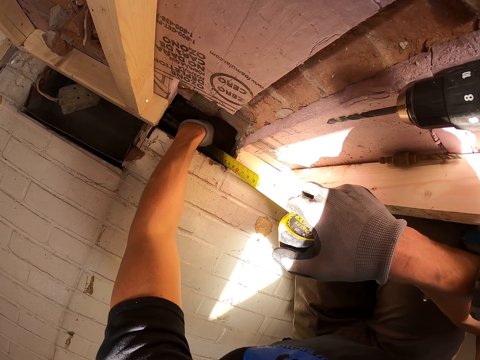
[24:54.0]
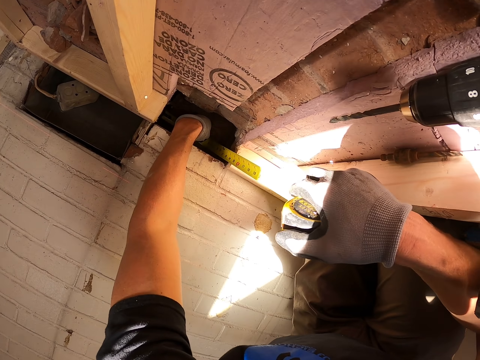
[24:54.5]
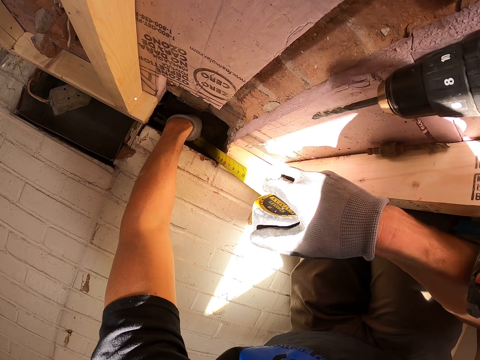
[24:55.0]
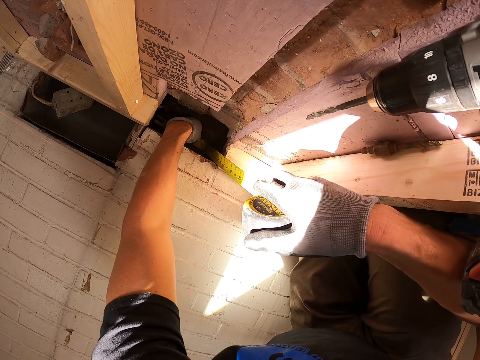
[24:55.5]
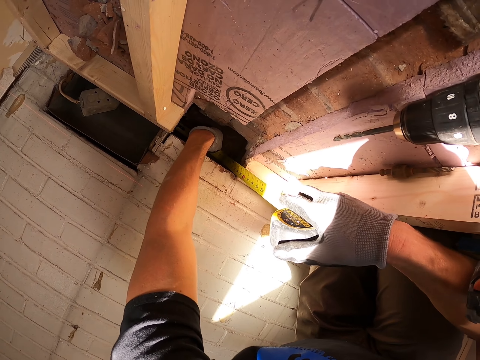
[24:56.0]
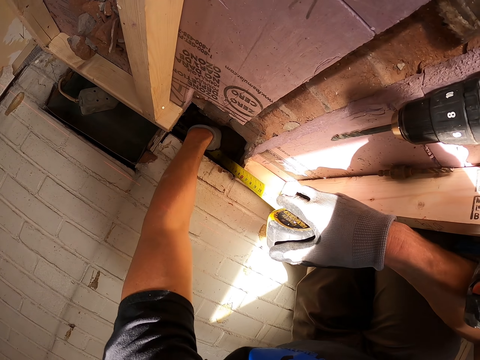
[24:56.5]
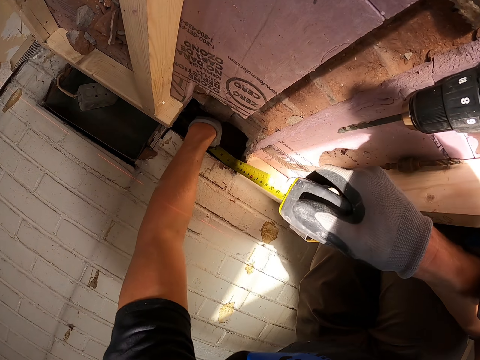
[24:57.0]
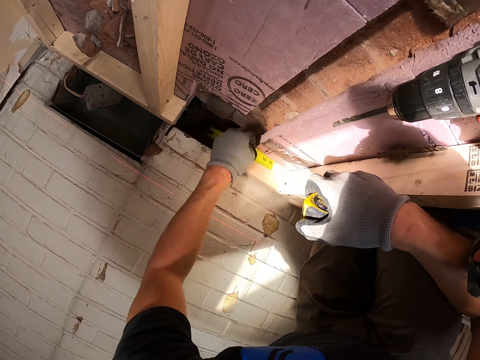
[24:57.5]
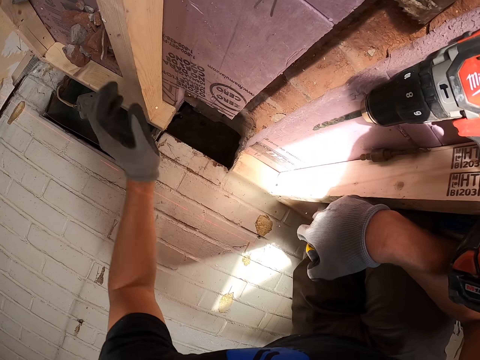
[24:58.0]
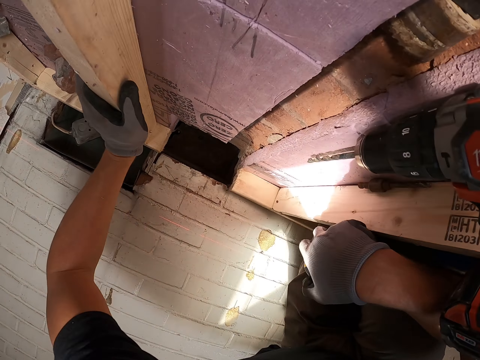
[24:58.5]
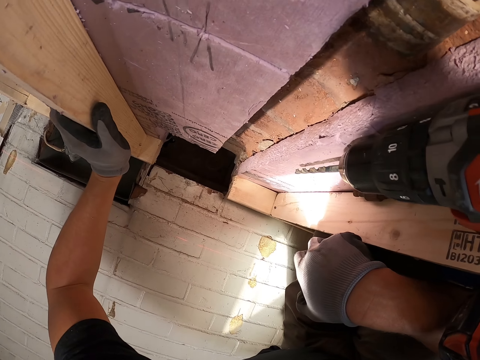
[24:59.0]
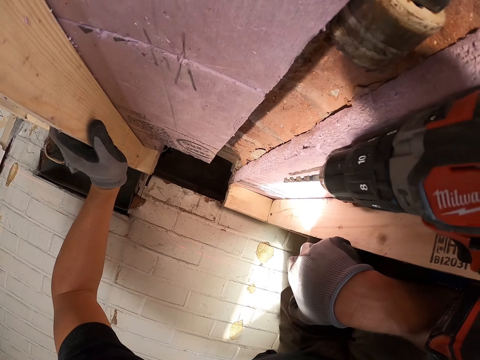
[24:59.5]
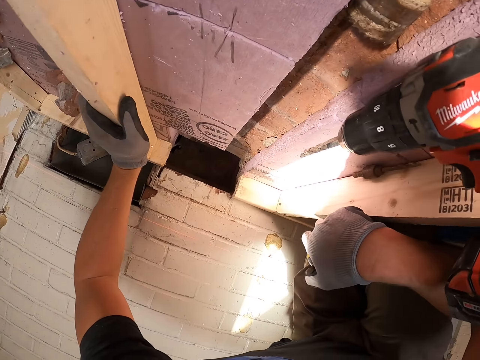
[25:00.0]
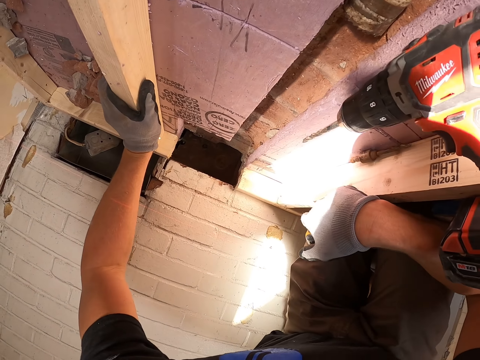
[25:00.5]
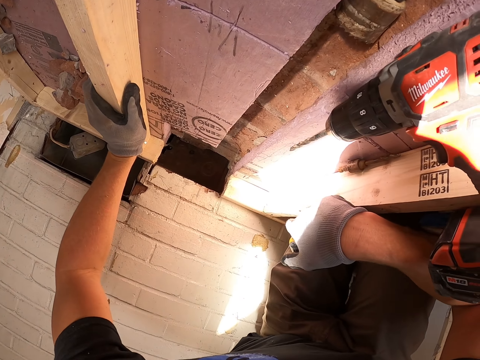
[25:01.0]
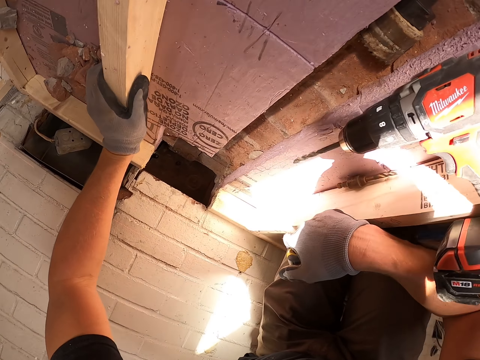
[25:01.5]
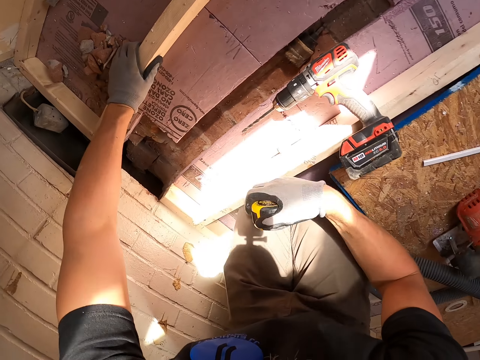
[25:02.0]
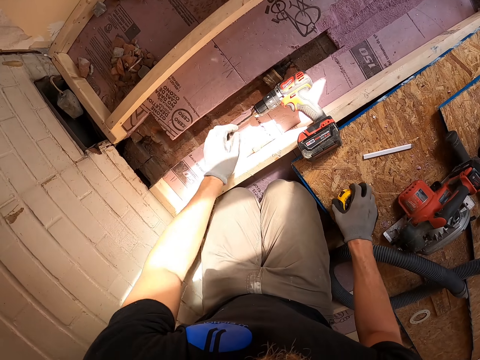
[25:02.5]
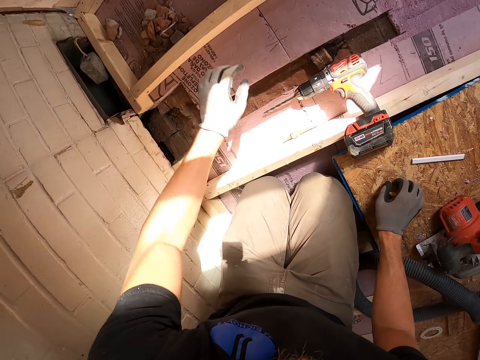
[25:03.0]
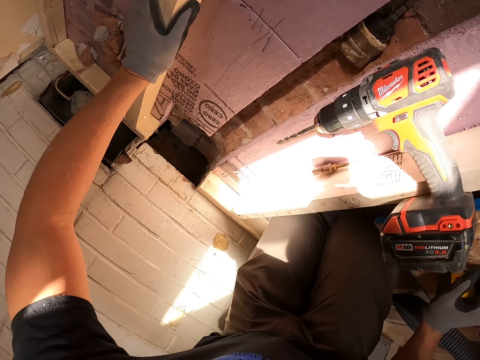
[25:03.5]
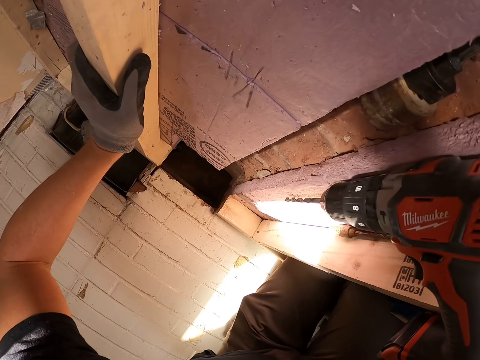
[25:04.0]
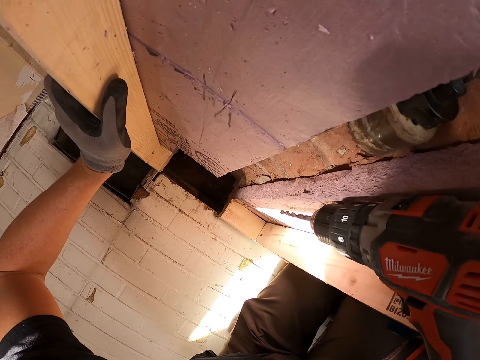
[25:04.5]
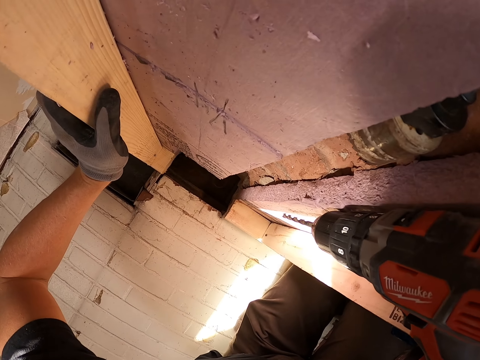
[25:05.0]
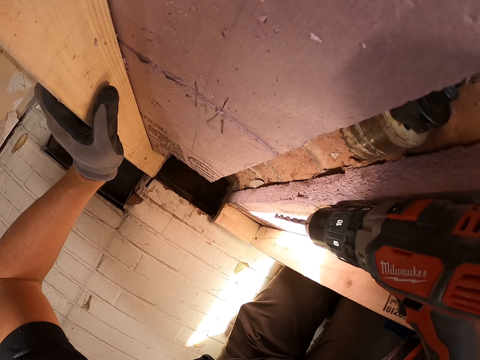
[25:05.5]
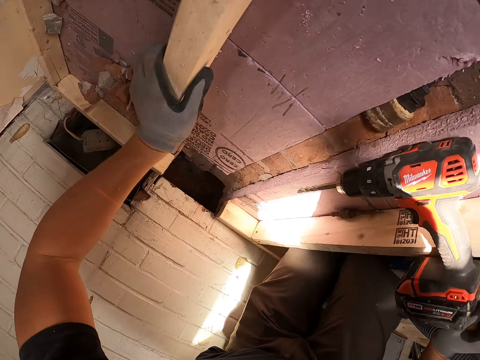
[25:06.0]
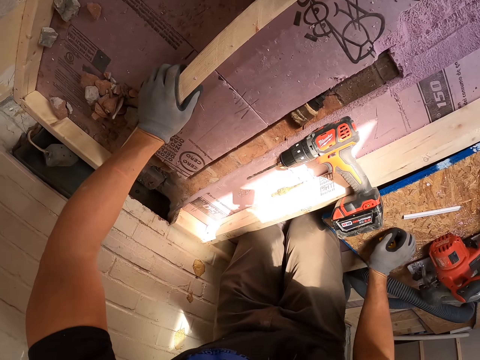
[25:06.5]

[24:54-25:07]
The camera wearer looks at the wall. They put the tape measure on the ground. They look at the wall.

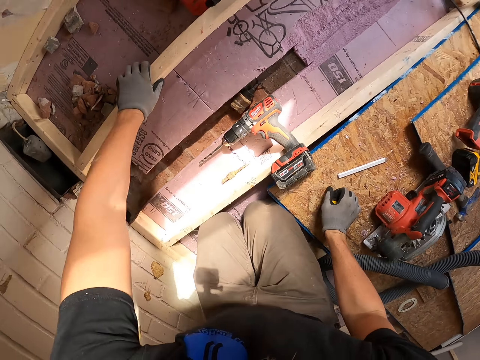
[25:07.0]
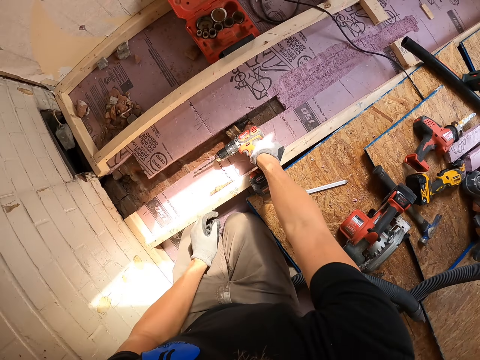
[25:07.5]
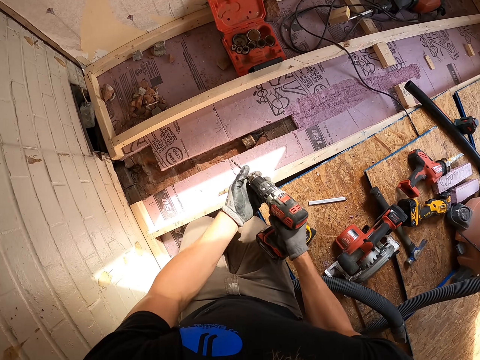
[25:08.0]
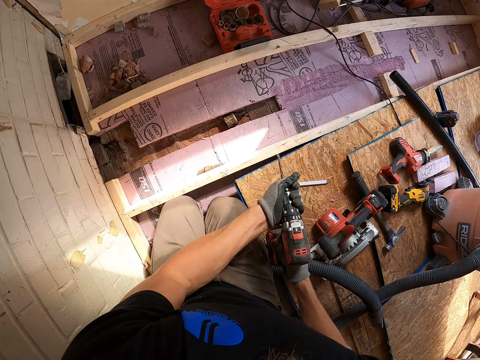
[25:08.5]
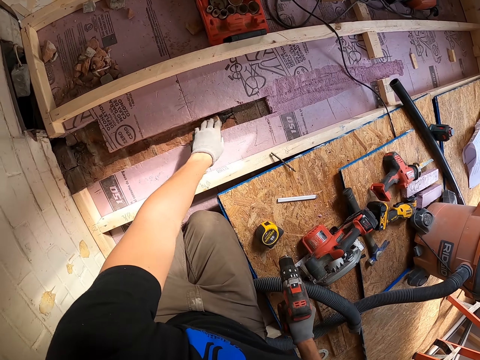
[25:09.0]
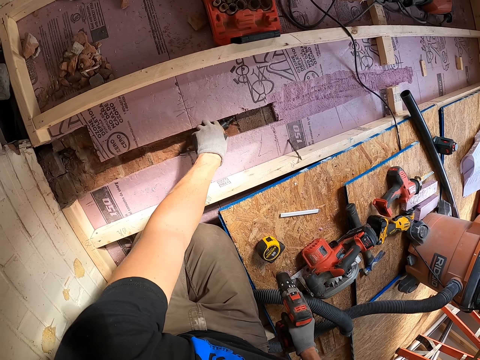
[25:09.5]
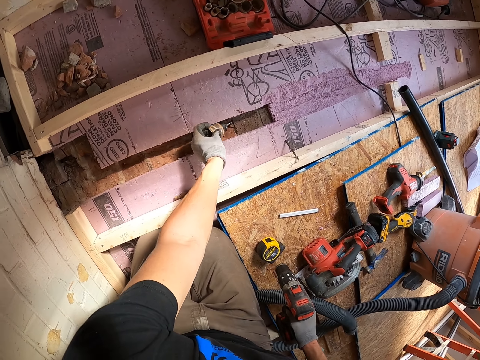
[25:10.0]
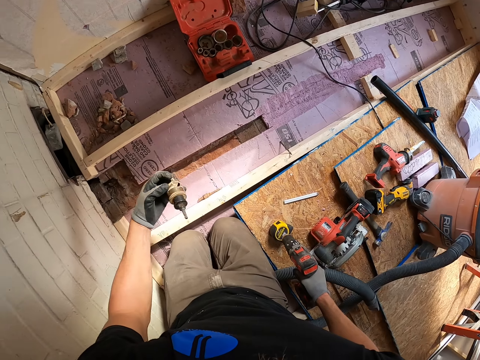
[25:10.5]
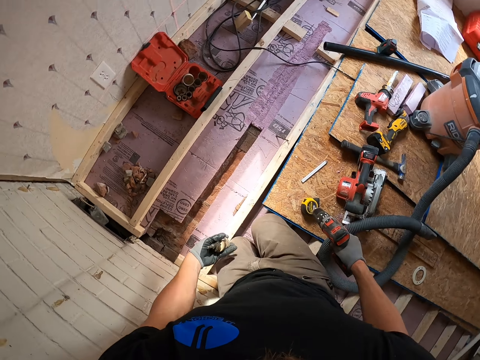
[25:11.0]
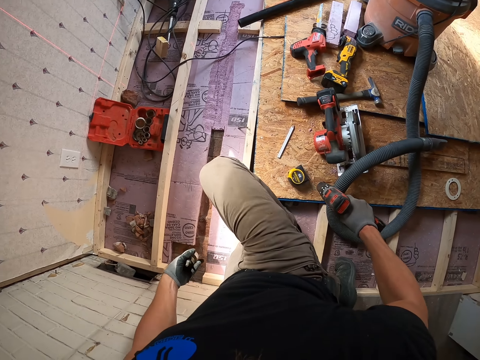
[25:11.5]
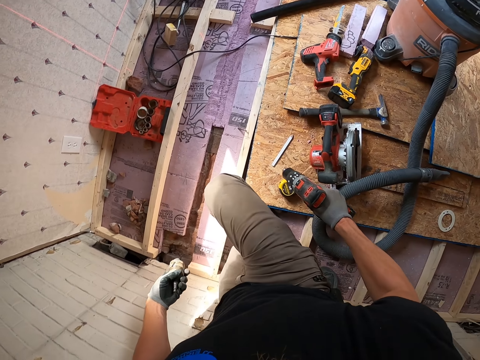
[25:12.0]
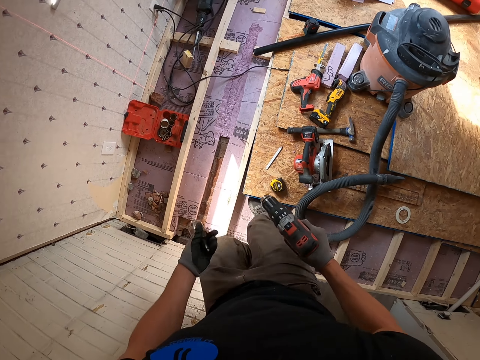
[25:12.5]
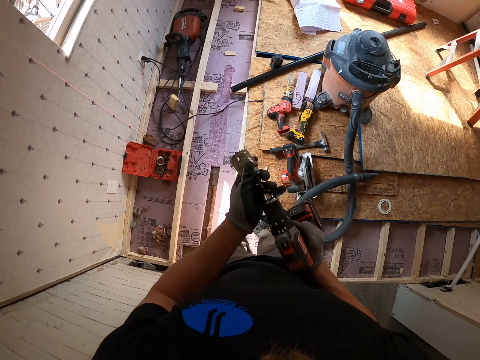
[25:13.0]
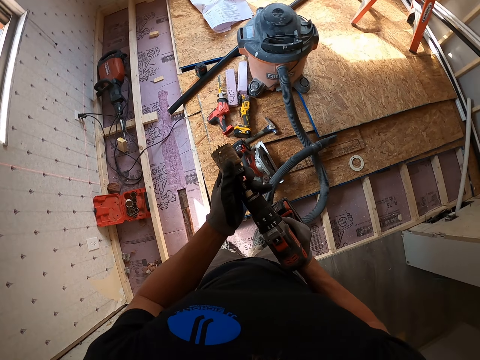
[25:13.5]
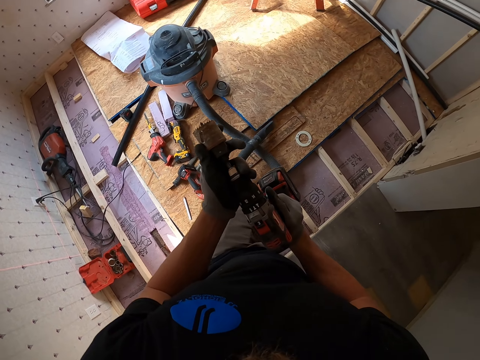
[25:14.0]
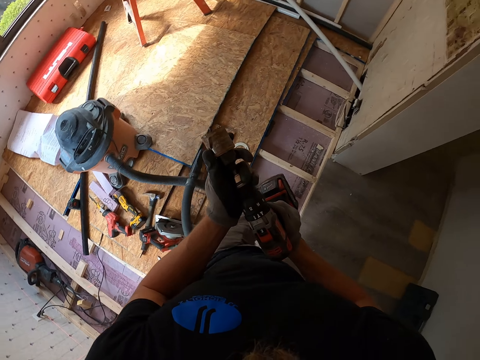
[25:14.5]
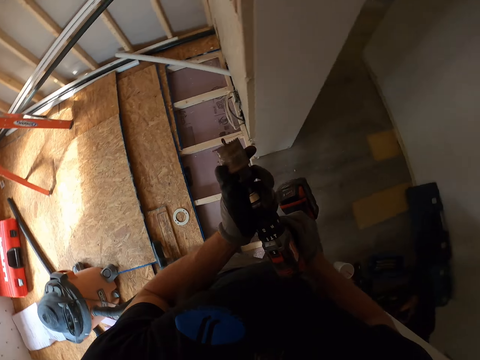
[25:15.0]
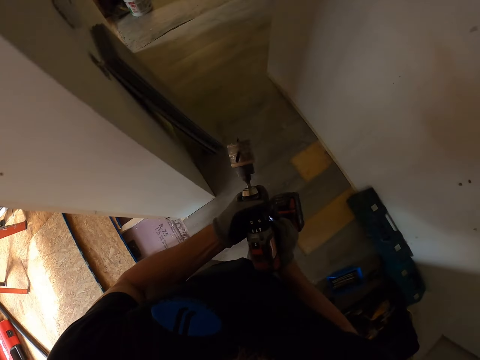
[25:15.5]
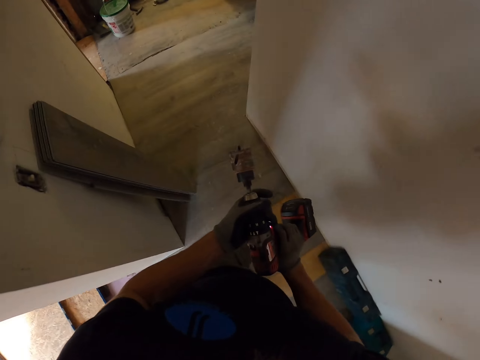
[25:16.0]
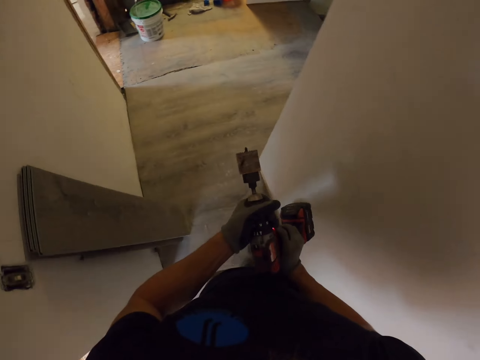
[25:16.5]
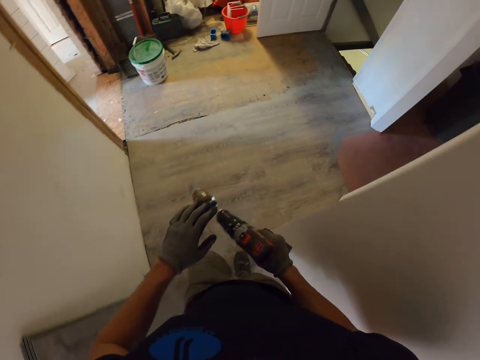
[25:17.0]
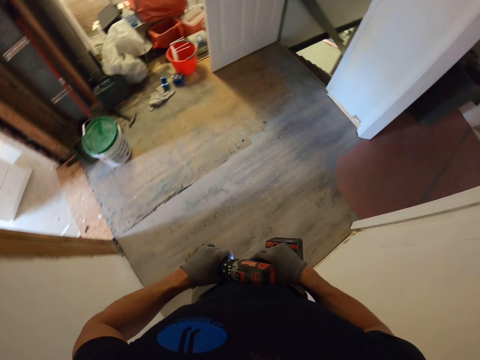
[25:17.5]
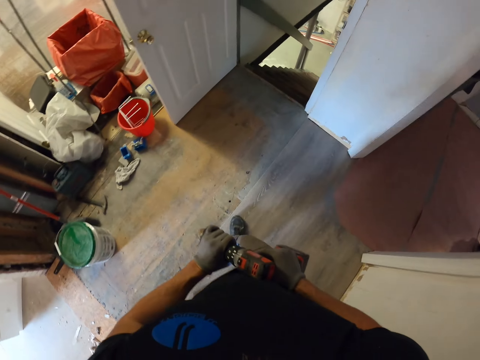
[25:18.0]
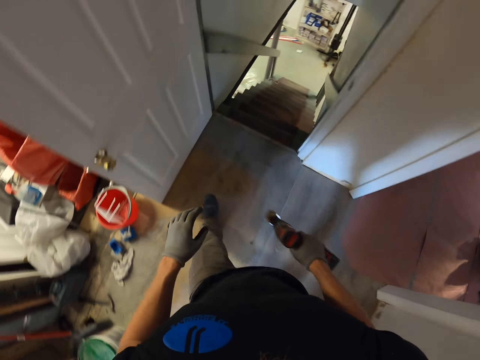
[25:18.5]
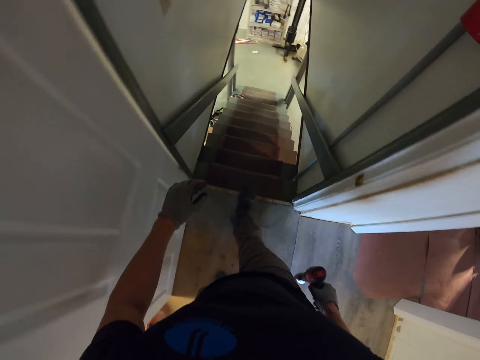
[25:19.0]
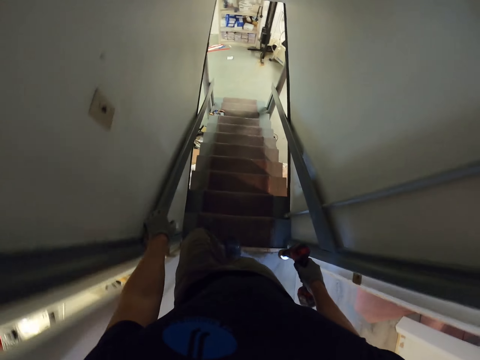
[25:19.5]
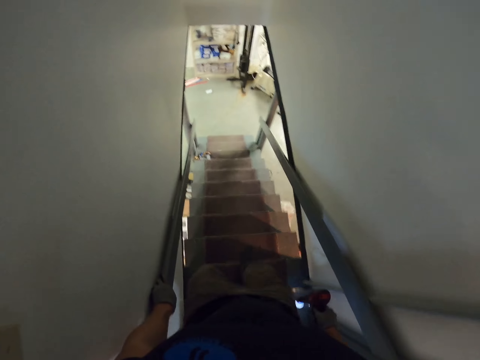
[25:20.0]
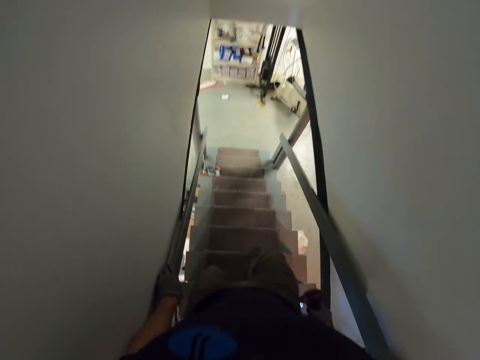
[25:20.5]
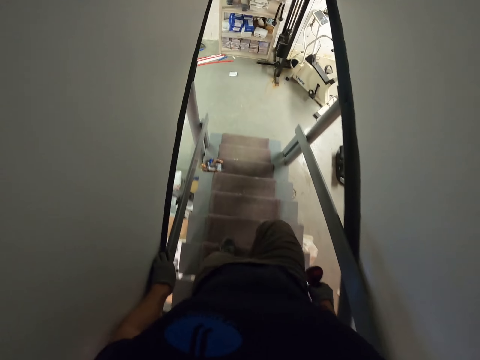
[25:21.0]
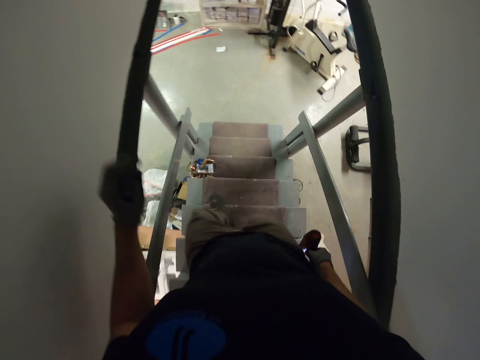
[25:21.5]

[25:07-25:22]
The camera wearer picks up the driller. They remove the drill bit from the driller. They fix the driller. They put the drill bit on the ground. They pick up the drill bit on the ground. They put the drill bit in the driller. They walk around the house. They go down the staircase.
